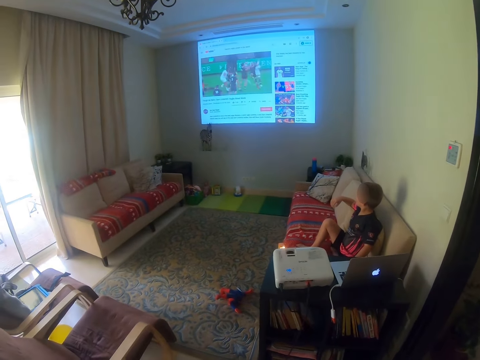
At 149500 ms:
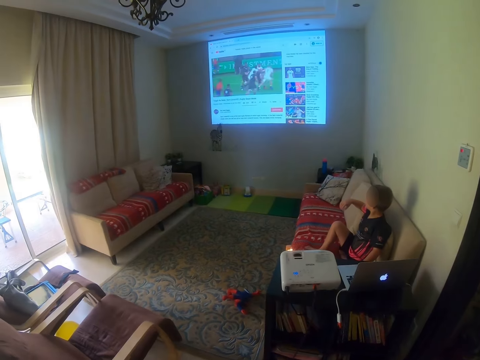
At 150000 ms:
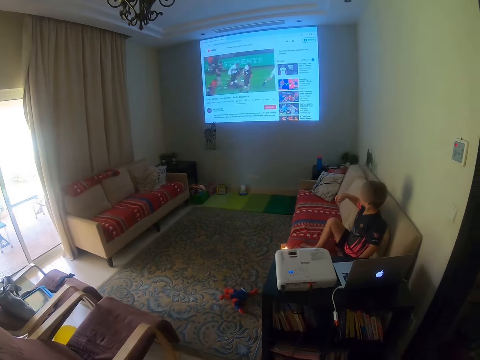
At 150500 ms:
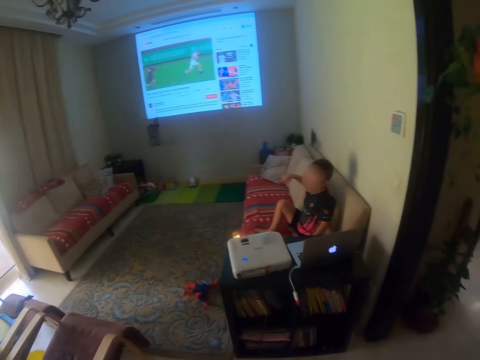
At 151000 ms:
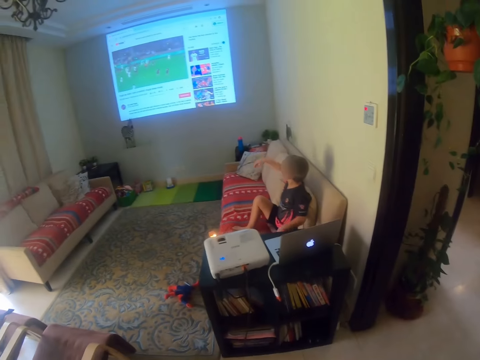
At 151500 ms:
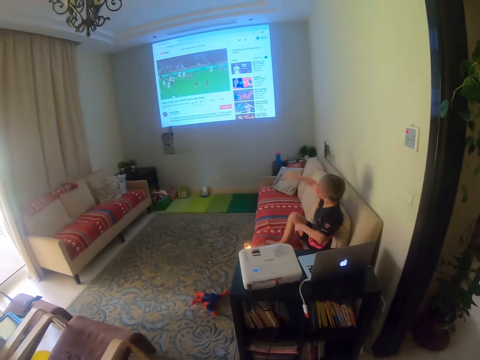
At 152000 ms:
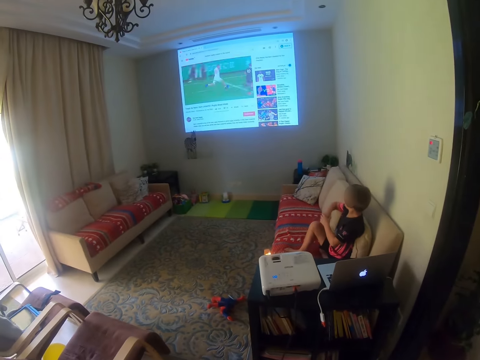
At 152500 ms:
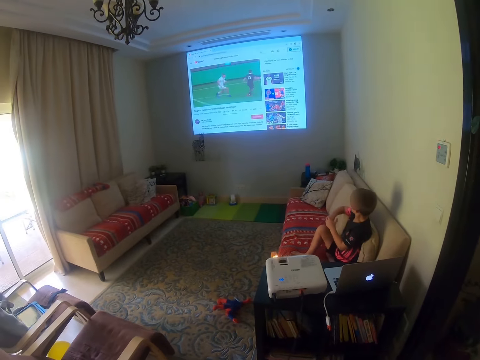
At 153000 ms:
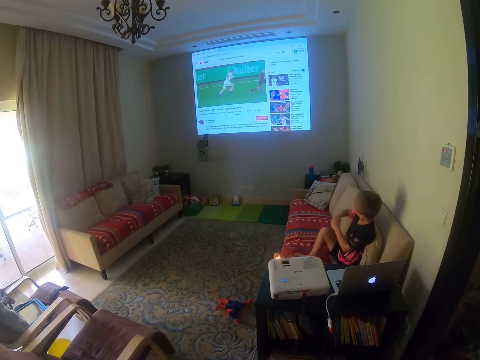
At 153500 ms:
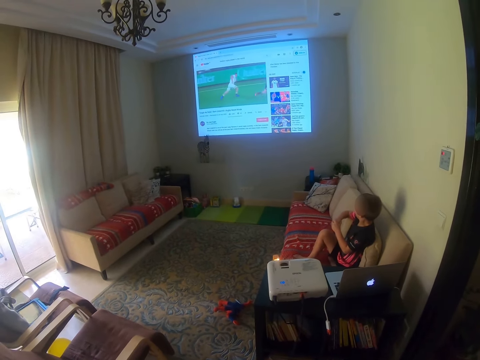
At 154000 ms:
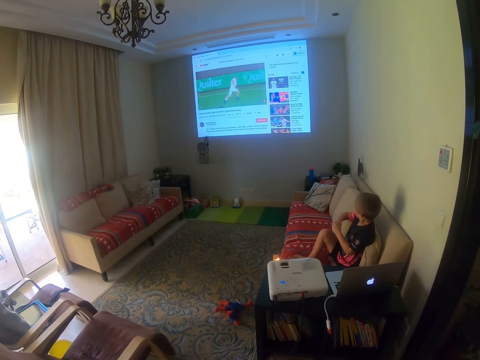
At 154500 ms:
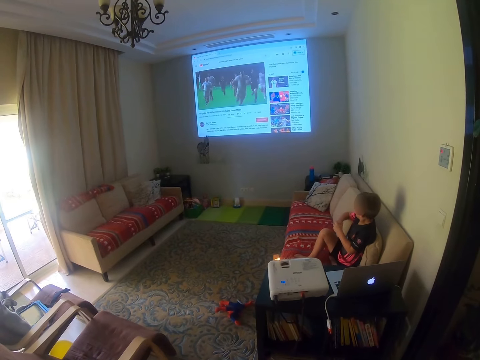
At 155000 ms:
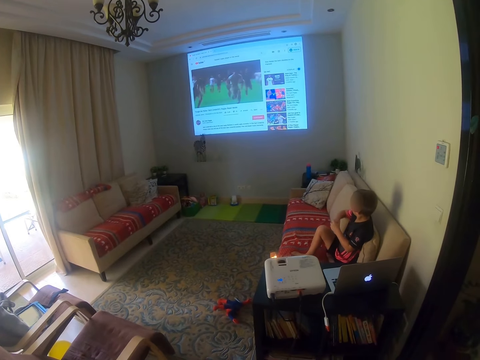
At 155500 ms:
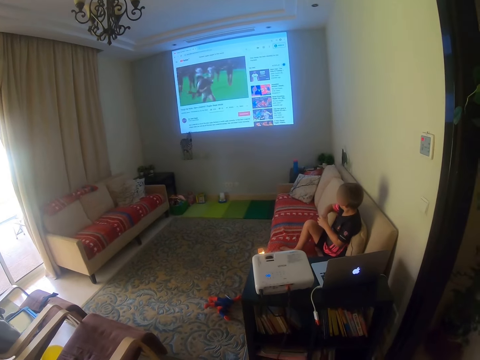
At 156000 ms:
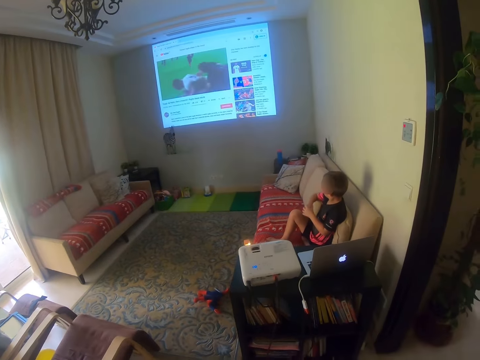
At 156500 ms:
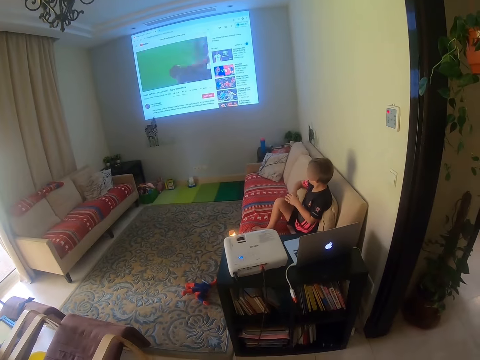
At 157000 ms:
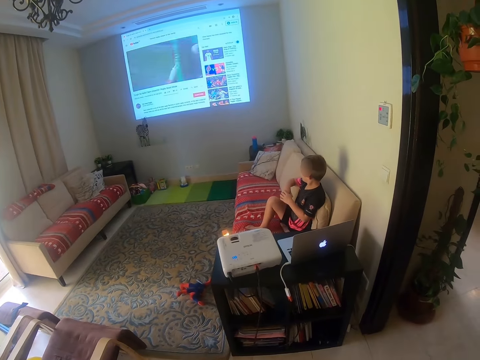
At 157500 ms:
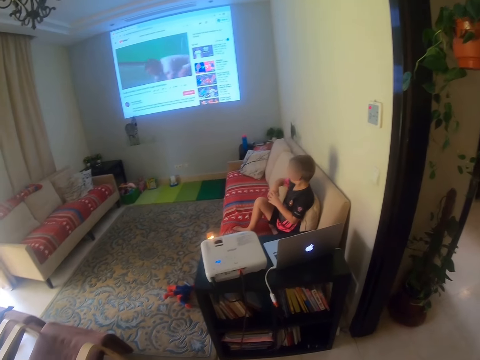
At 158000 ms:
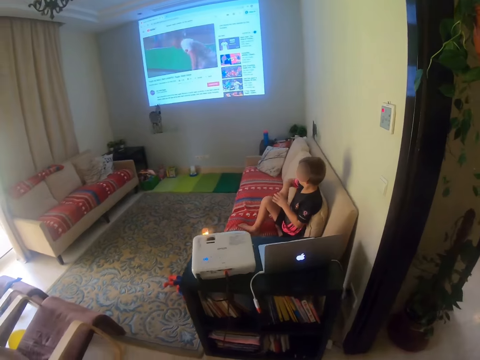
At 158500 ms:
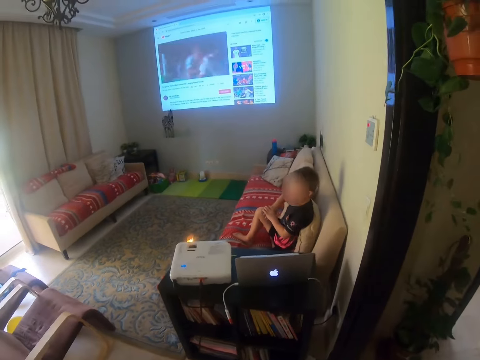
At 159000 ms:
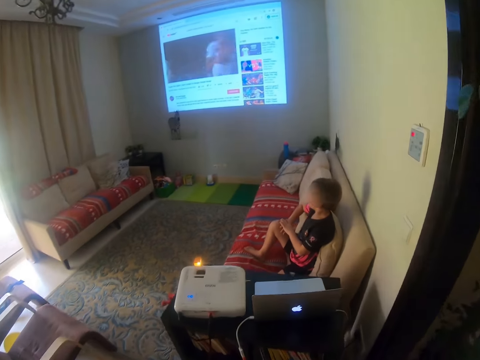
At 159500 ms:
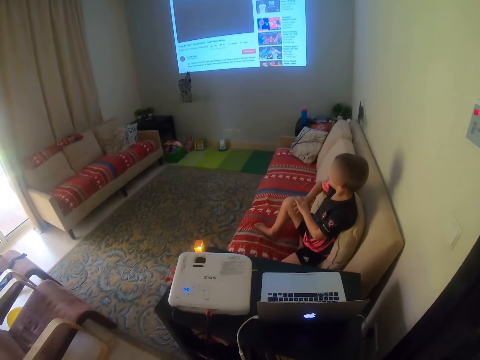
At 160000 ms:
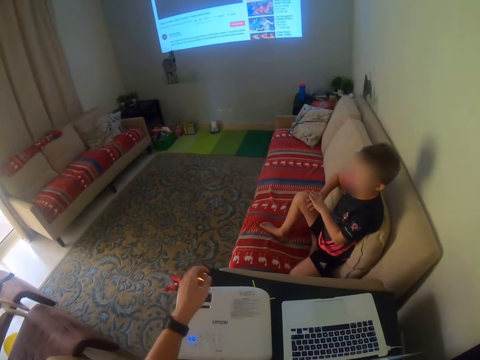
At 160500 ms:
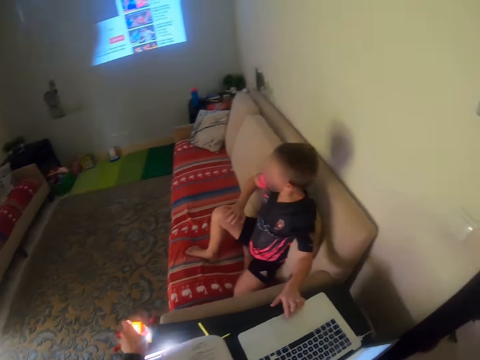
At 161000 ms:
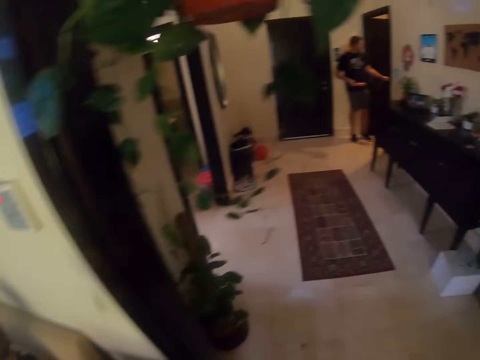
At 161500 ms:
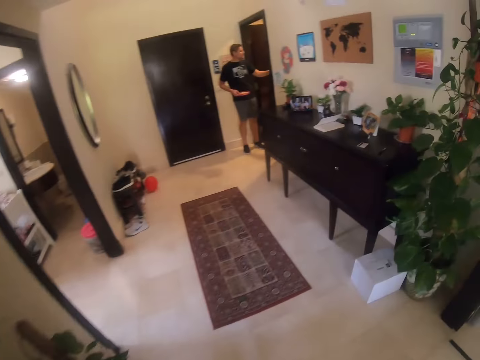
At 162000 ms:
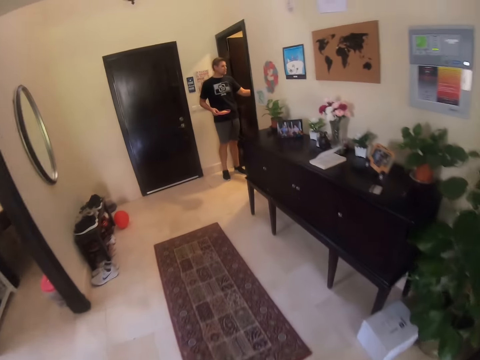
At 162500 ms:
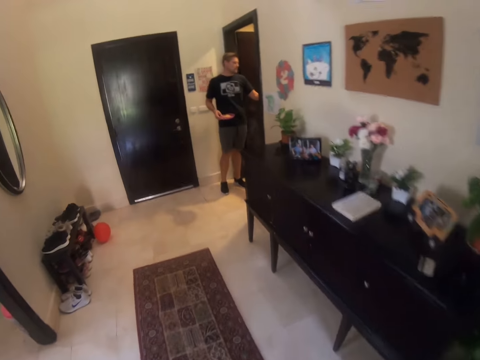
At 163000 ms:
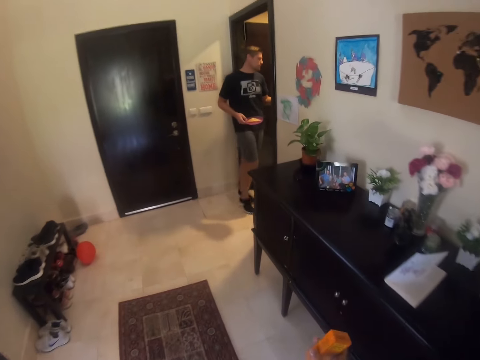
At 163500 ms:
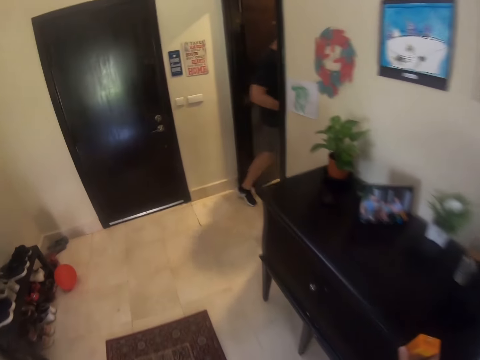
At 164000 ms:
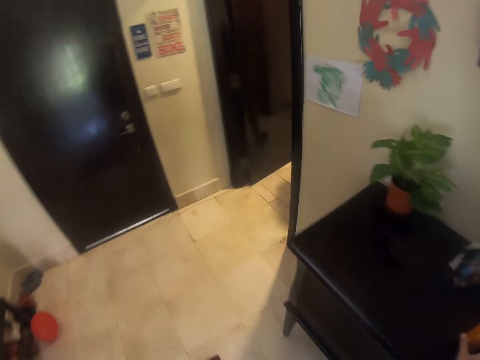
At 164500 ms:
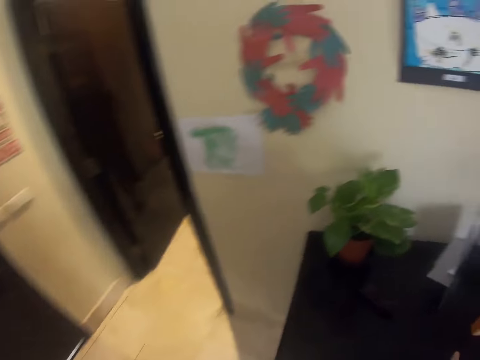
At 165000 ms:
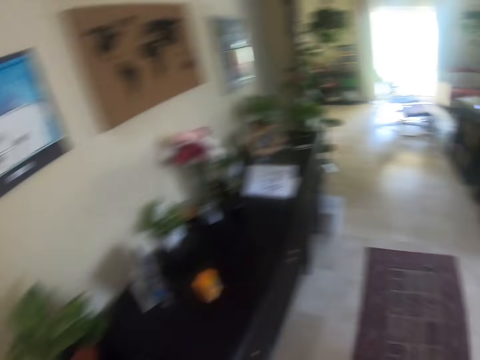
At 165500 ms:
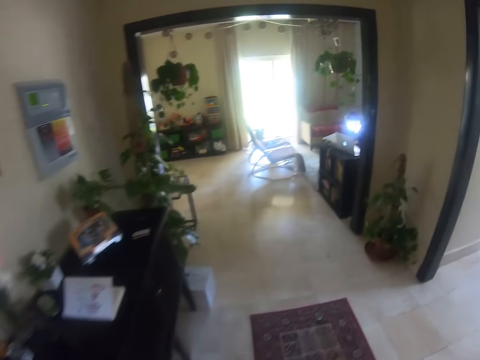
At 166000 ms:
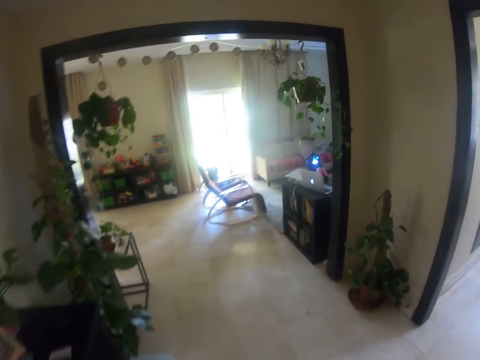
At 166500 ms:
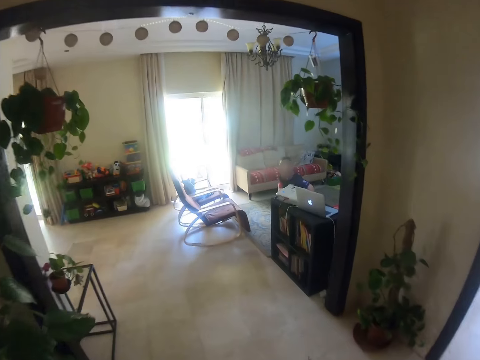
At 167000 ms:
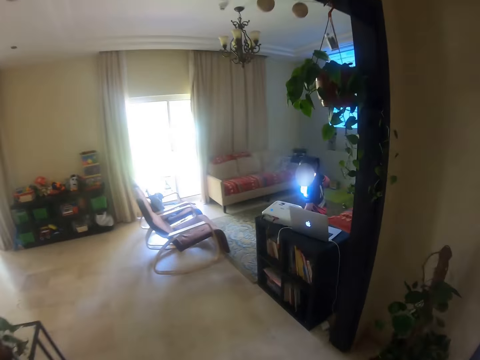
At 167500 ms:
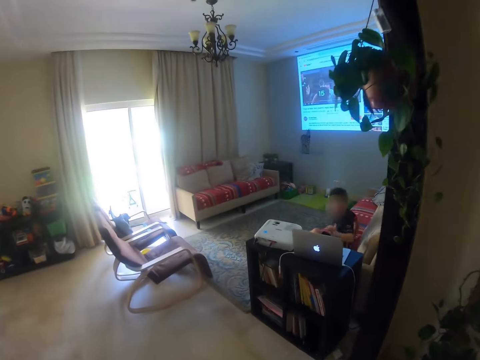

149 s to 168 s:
The camera wearer talks. They pick something. They walk around. They place the object on the table. They walk around.

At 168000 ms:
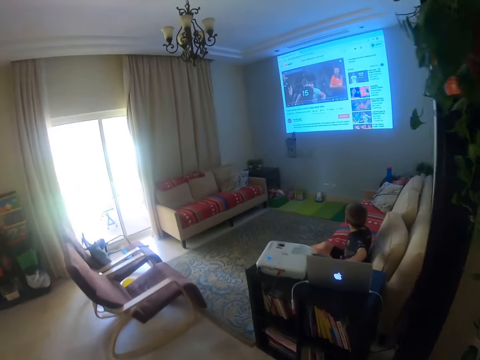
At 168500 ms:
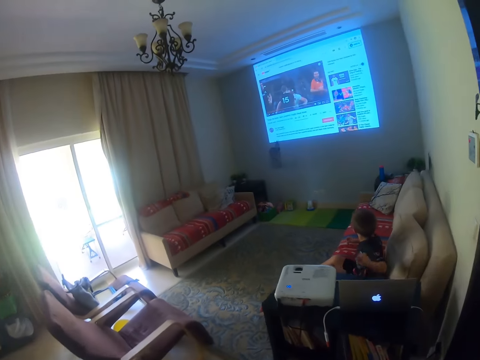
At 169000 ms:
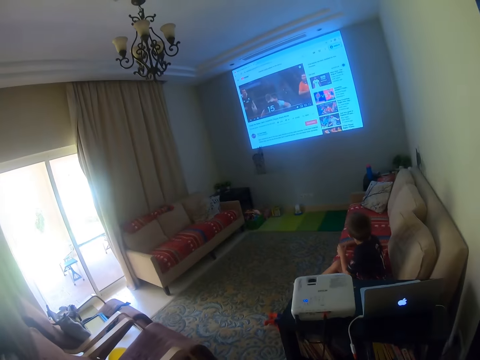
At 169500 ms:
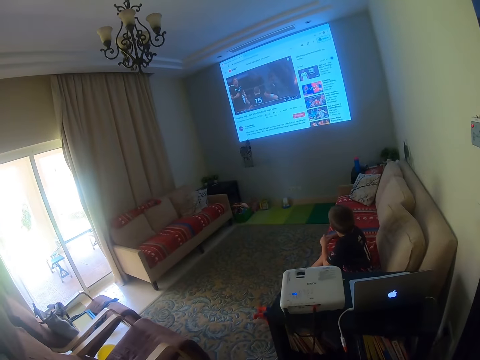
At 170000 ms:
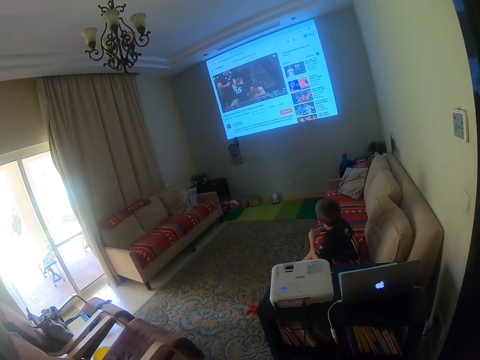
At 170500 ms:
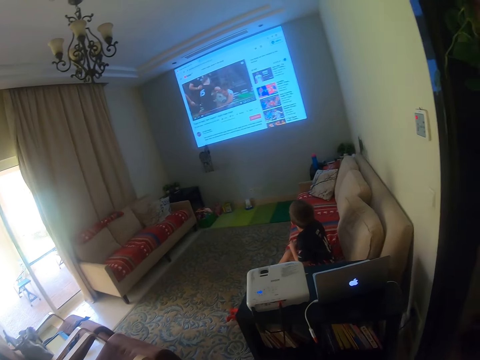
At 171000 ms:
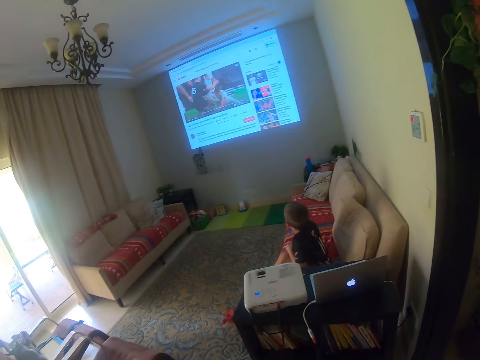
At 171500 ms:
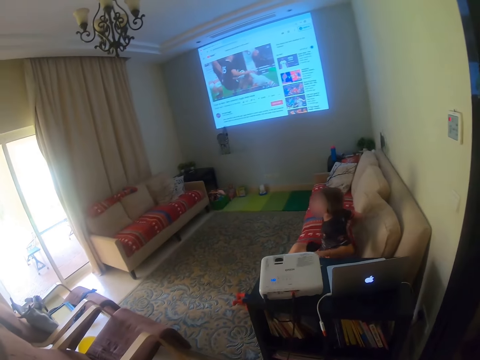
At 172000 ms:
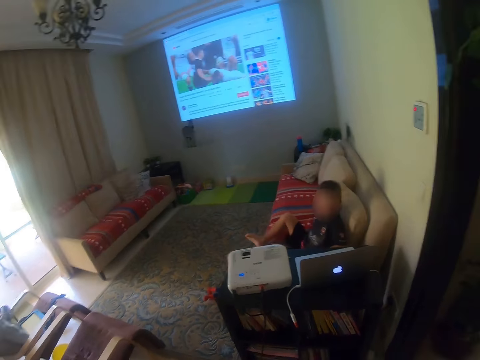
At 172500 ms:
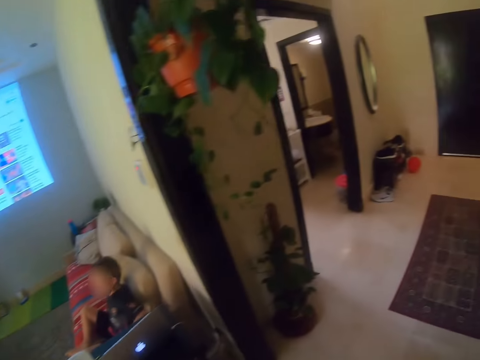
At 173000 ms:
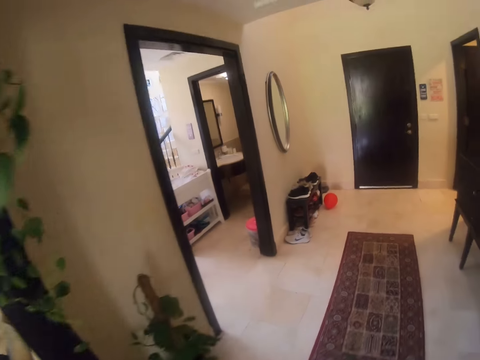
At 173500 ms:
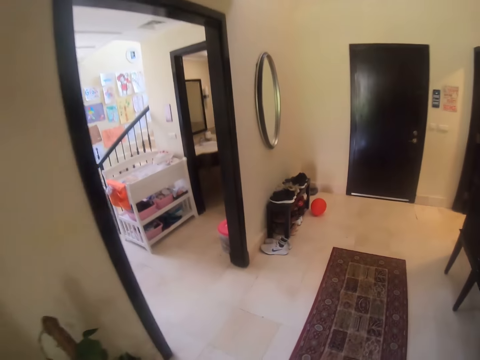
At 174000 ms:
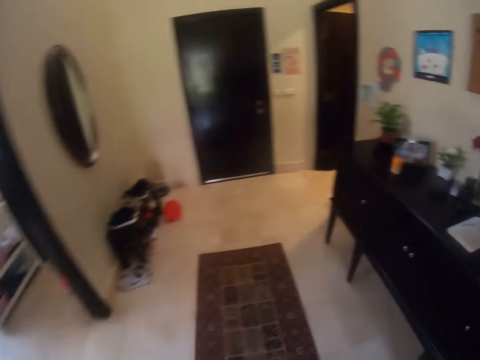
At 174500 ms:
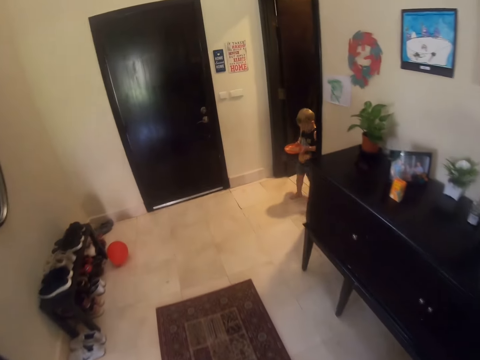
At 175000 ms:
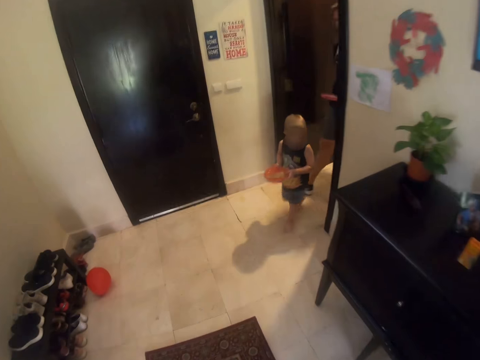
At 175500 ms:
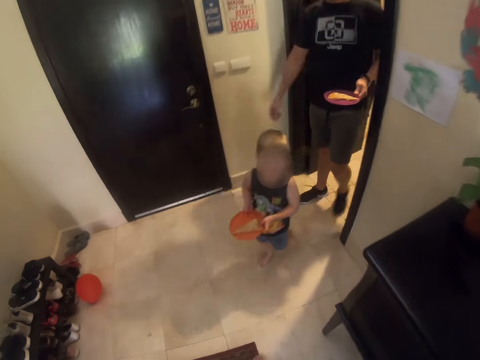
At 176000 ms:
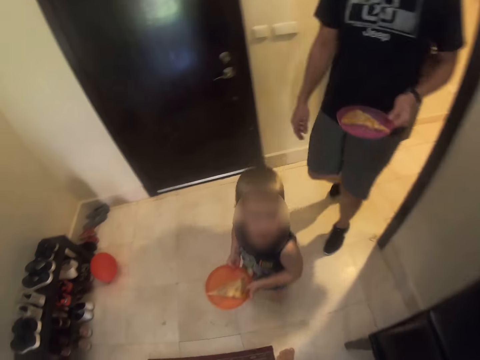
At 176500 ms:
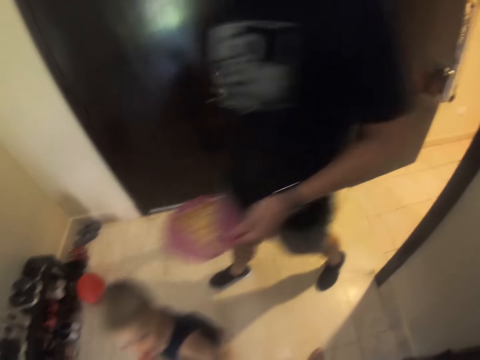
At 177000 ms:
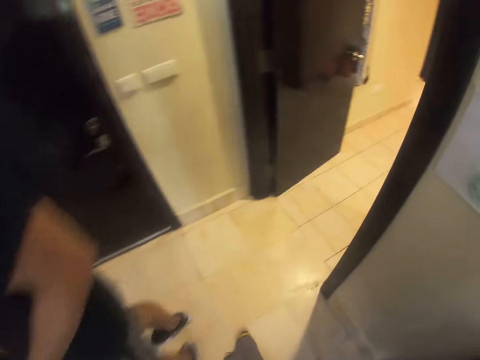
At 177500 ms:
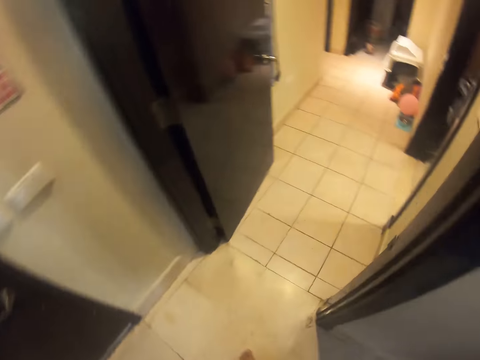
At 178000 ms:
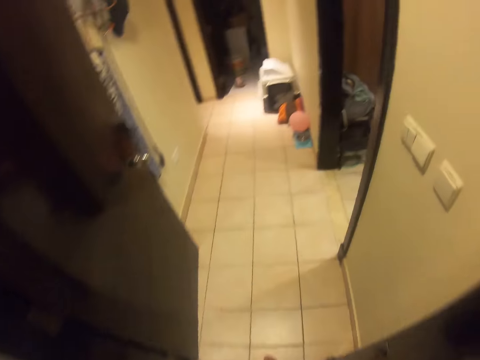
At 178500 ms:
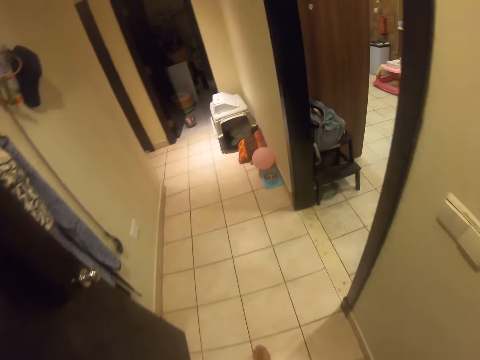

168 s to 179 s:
The camera wearer looks at the television. They walk around. They pass by a man and a boy. They walk around.
